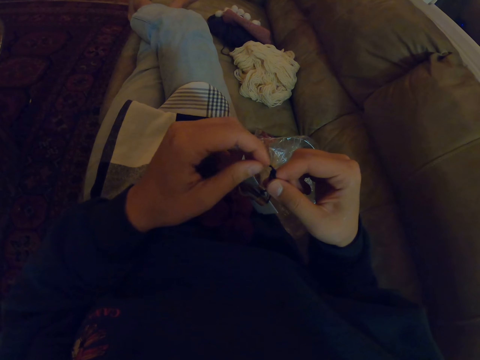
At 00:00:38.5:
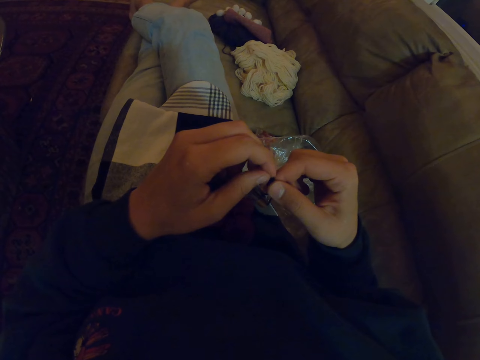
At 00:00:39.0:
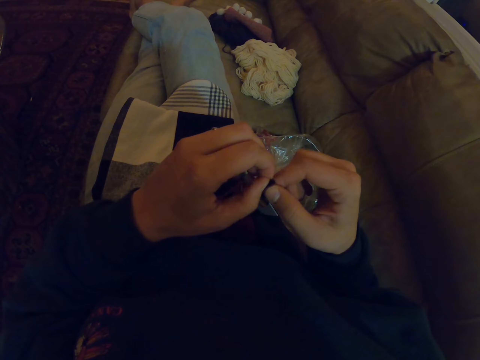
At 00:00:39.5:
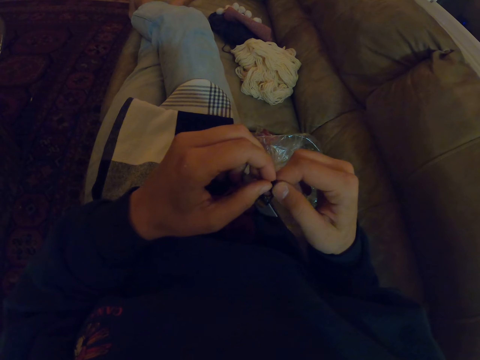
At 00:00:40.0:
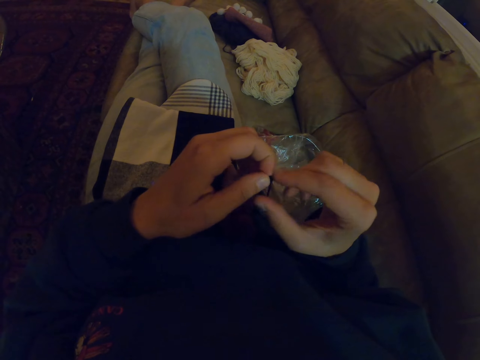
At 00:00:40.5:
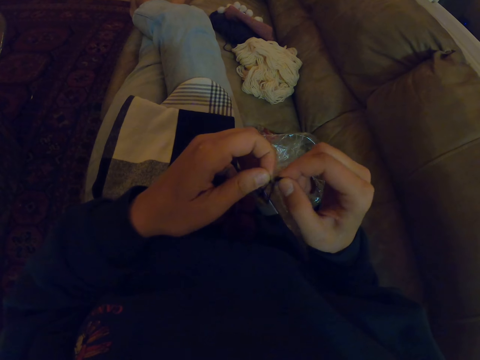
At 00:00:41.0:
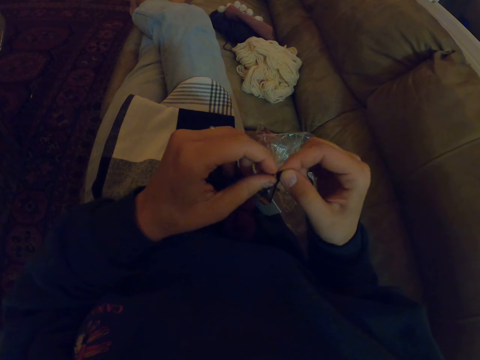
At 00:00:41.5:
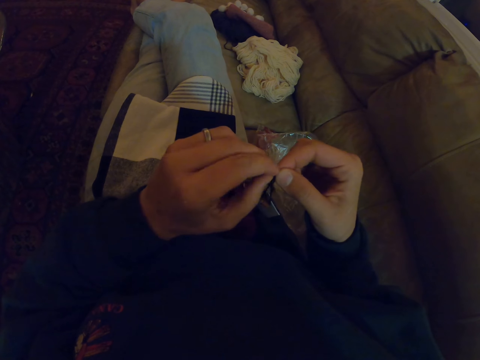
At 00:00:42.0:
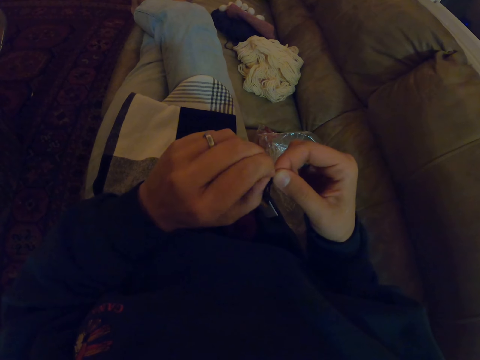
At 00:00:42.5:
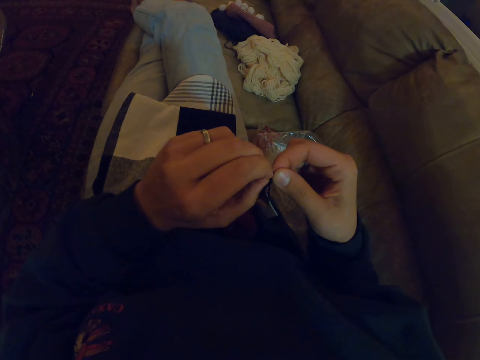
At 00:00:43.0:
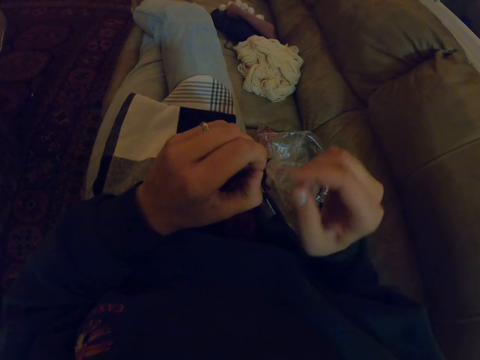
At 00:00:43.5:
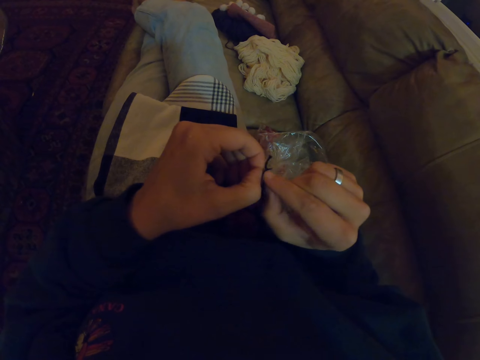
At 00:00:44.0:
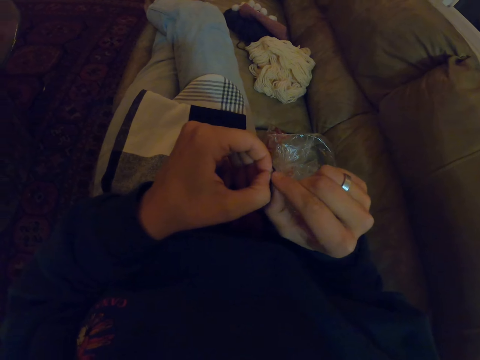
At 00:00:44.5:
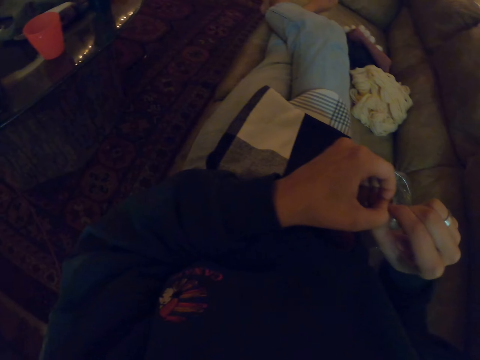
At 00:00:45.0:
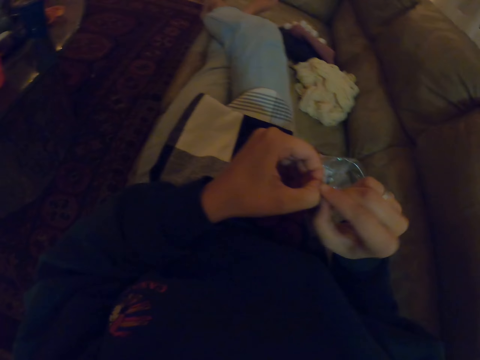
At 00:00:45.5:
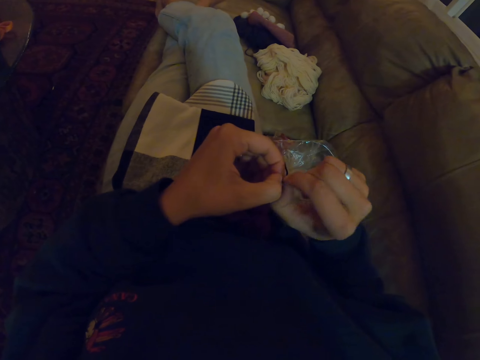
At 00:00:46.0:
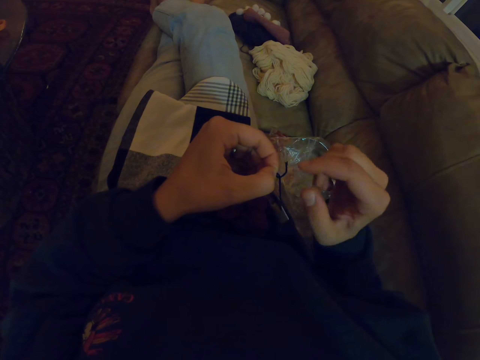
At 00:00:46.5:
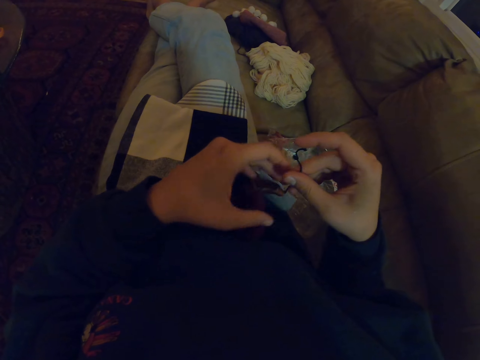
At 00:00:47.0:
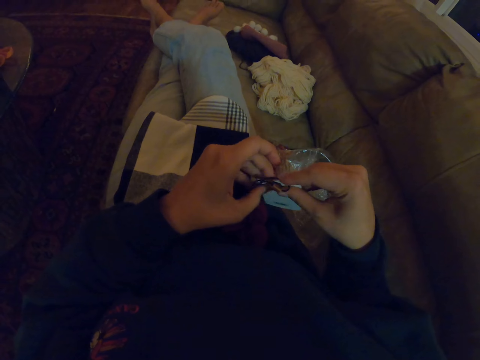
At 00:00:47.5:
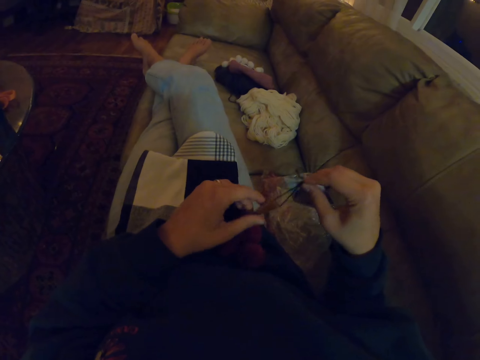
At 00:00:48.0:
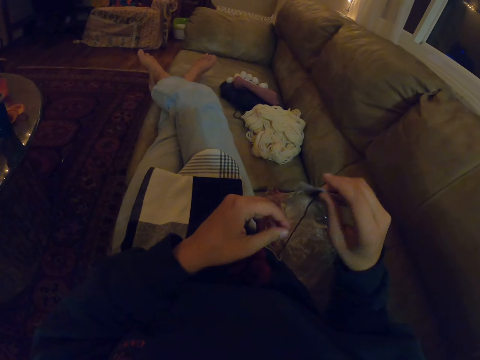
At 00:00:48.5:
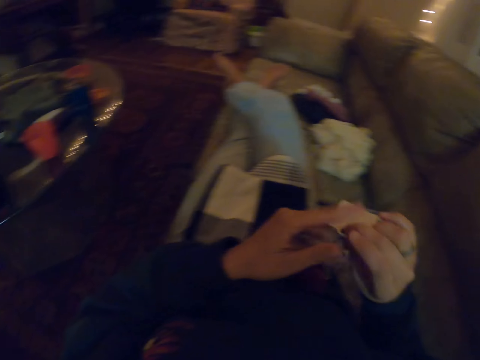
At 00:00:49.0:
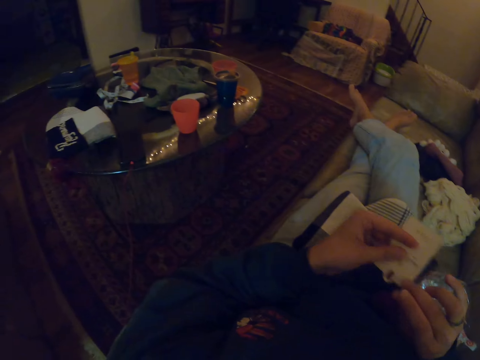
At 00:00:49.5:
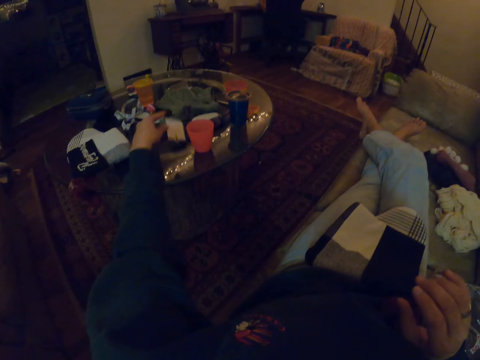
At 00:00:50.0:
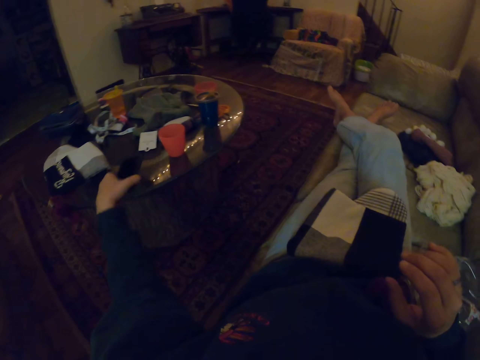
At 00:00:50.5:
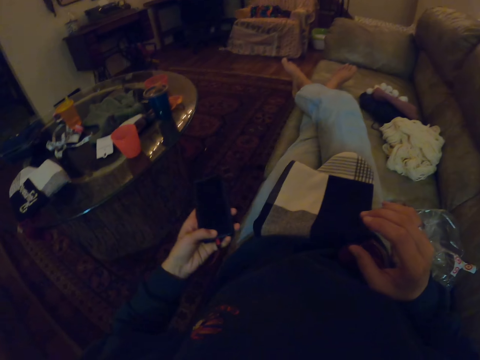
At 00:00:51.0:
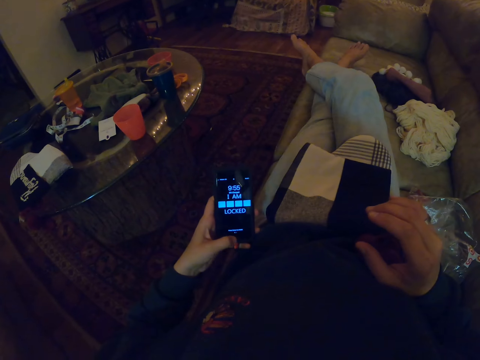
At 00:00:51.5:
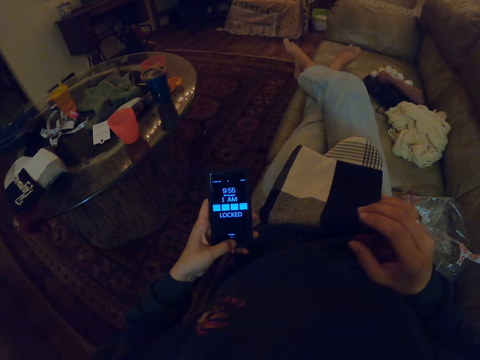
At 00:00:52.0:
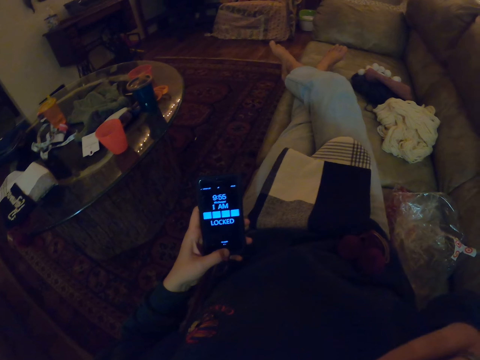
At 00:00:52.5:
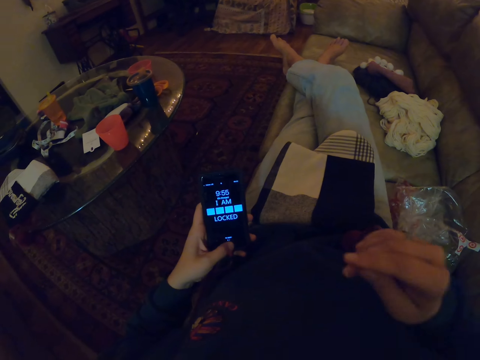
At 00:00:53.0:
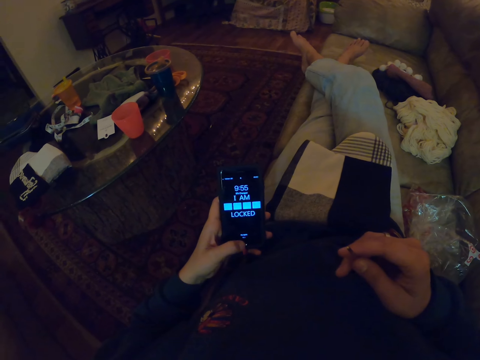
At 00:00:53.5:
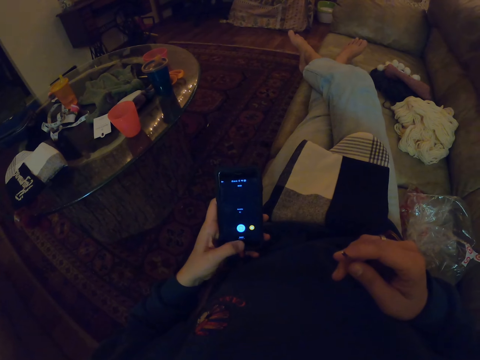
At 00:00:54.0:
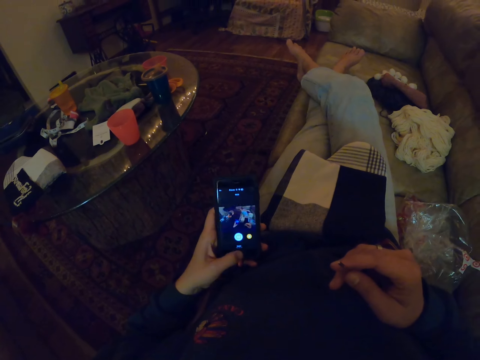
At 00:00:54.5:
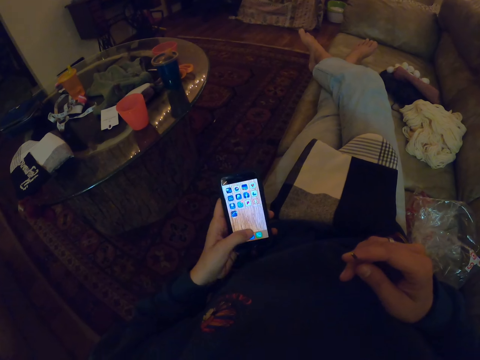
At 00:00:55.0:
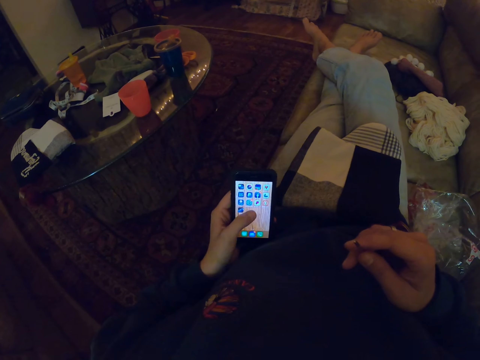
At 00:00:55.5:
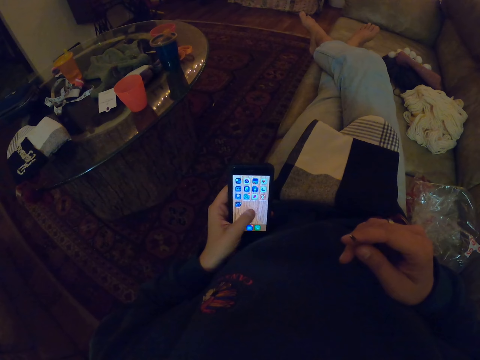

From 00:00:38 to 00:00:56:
The camera wearer removes a tag from the woolen fabric. She puts the tag on the table. She picks up her phone. She operates her phone. She checks the phone. She removes the crochet in her mouth.

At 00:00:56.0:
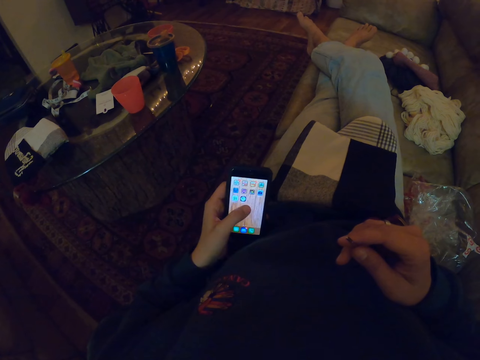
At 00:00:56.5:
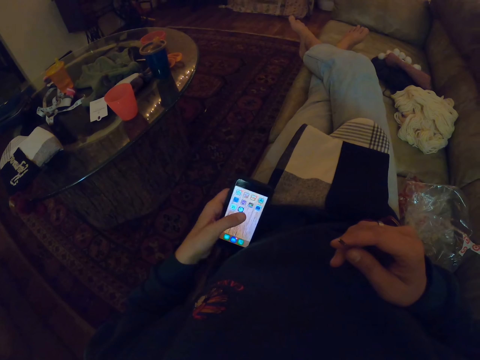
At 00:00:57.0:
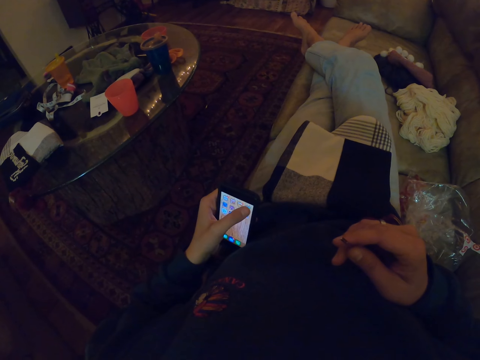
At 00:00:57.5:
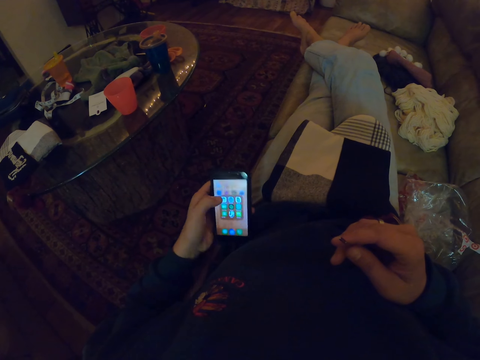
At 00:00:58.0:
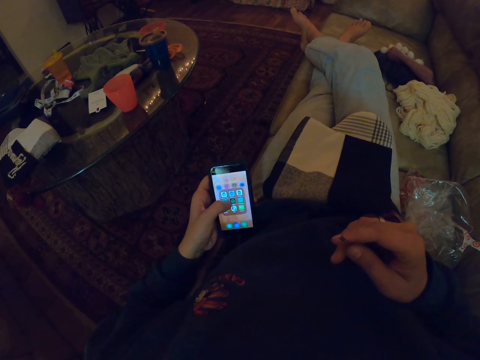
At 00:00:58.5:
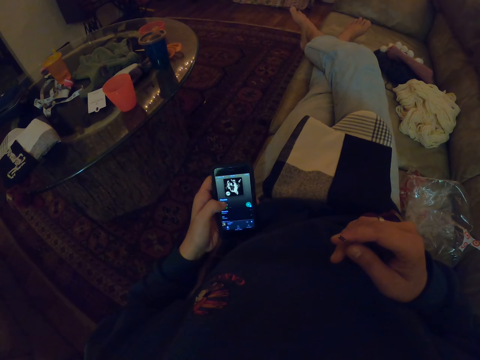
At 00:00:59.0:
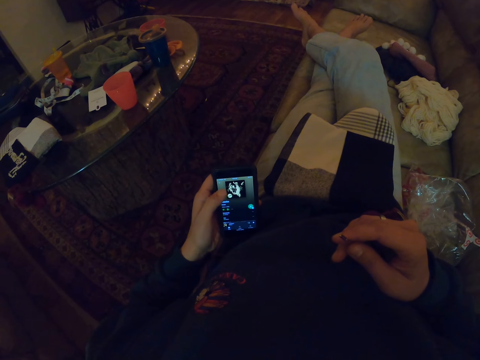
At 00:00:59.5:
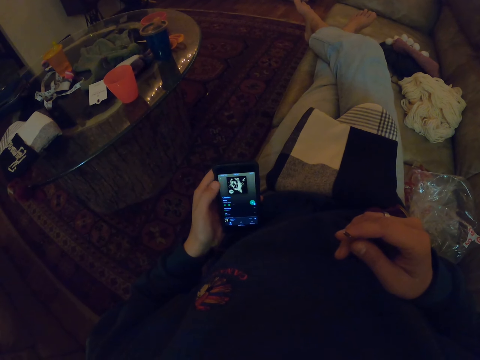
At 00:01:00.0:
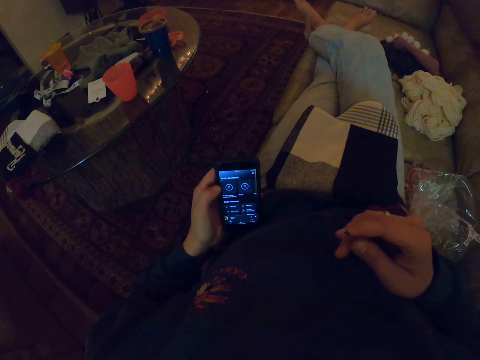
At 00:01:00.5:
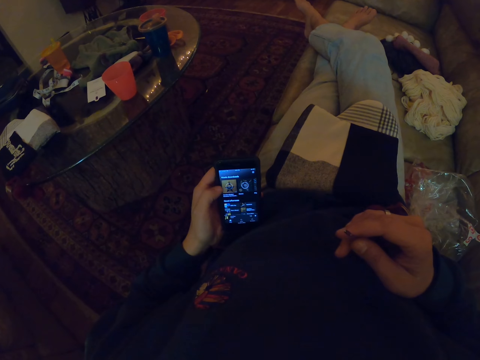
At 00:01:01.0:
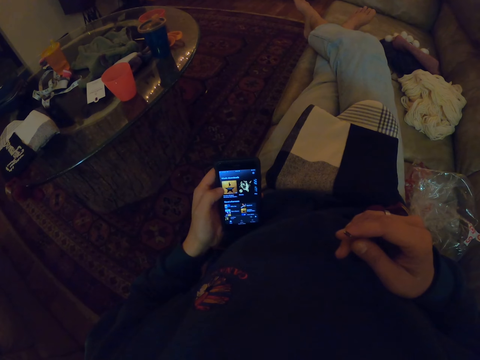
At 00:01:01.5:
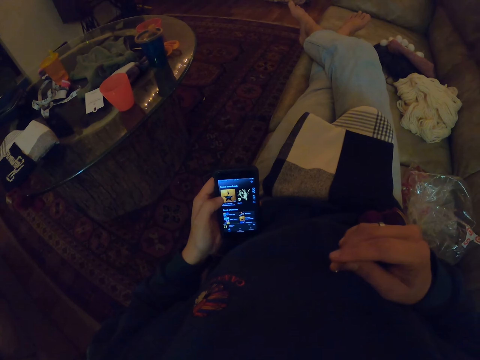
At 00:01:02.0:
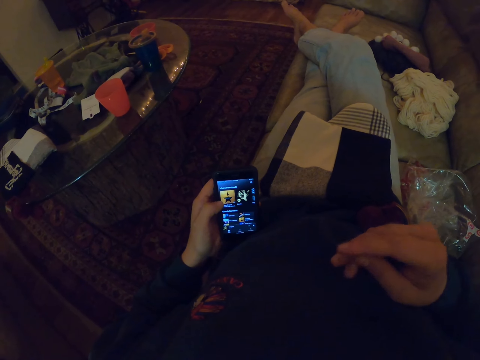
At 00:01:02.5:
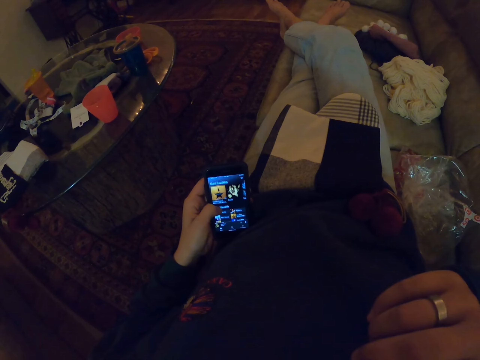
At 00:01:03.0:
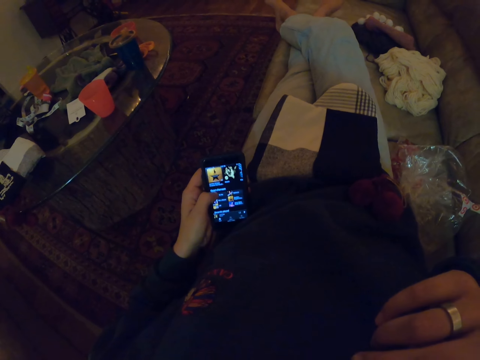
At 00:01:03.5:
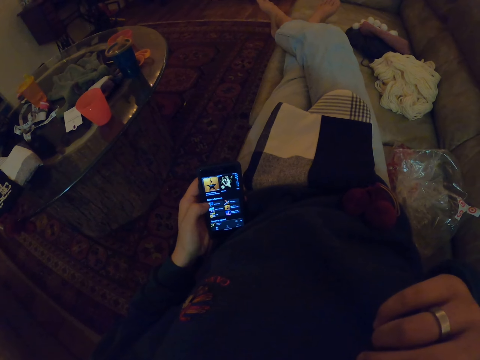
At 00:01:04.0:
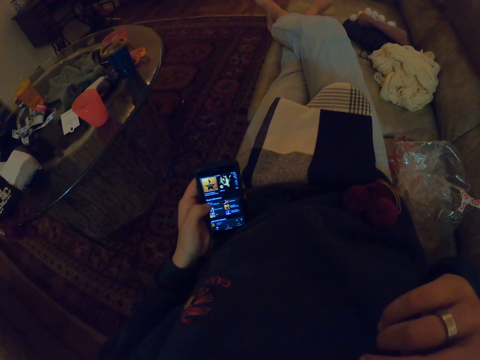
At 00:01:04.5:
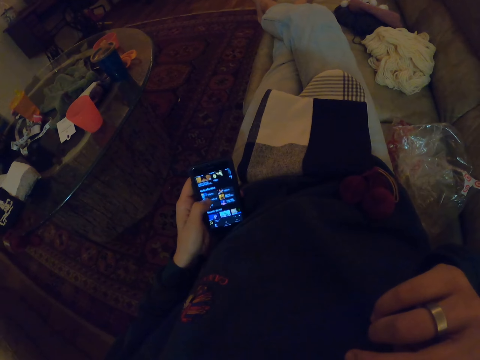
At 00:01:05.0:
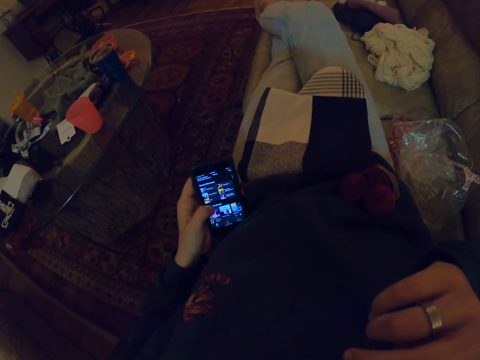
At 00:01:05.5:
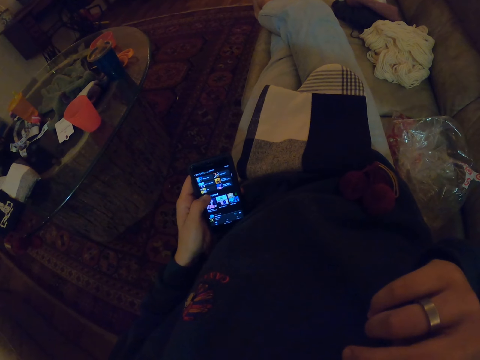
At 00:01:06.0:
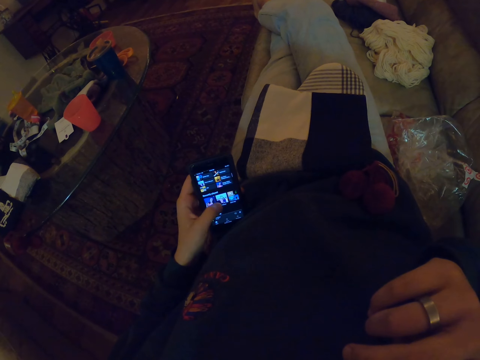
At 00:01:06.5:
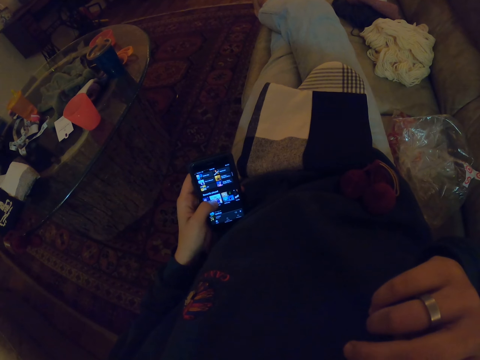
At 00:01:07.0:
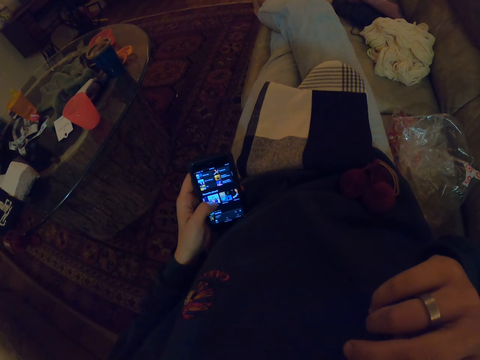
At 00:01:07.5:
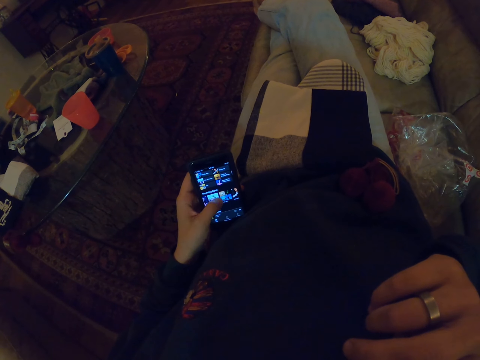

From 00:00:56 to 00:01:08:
The camera wearer raises a hand. She puts the crochet in her mouth. She scrolls the phone.
